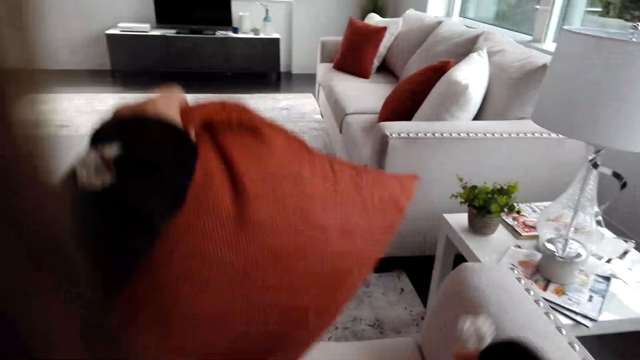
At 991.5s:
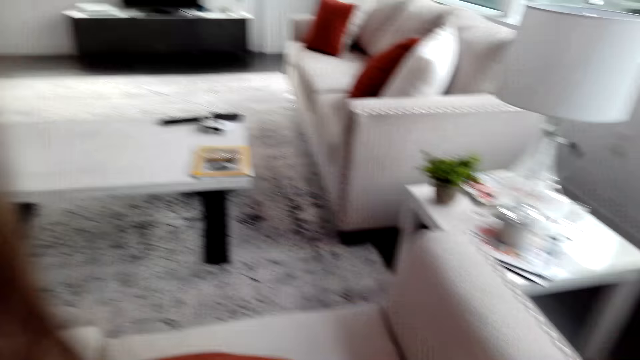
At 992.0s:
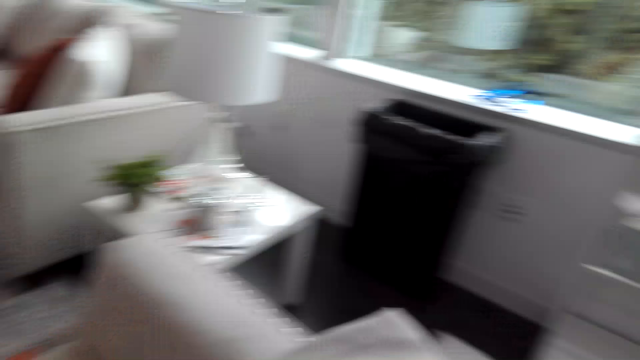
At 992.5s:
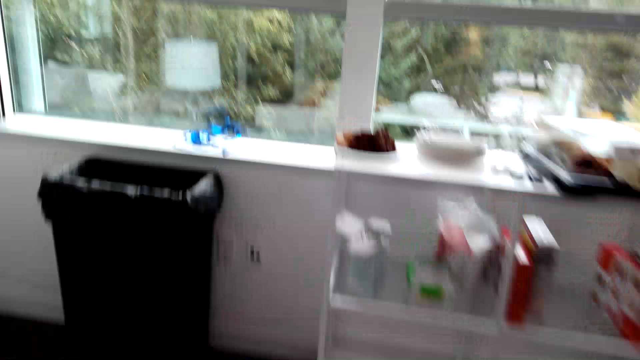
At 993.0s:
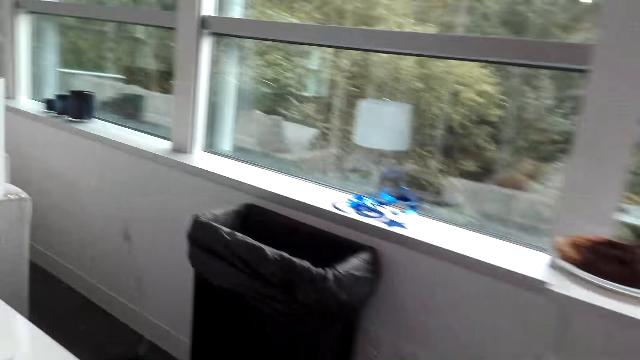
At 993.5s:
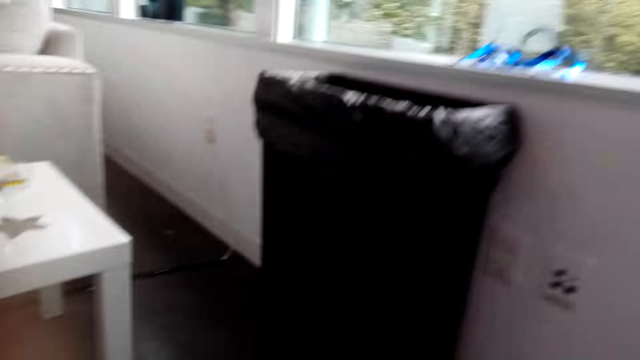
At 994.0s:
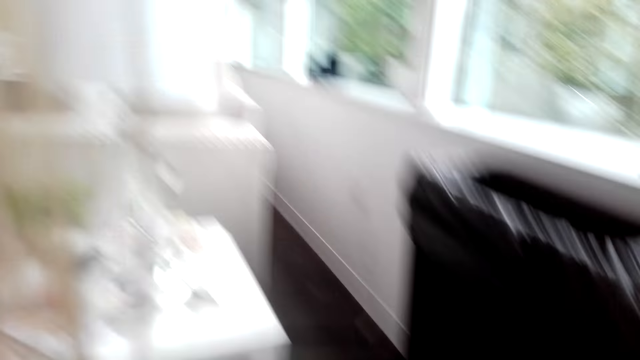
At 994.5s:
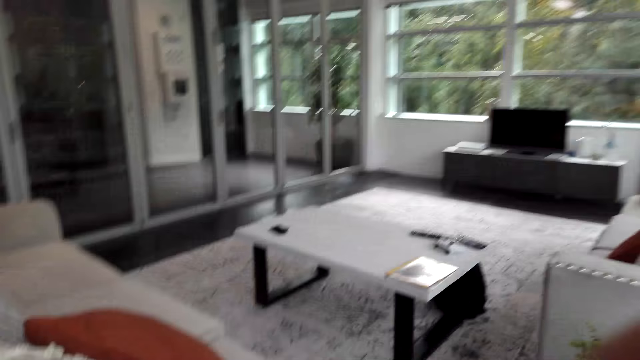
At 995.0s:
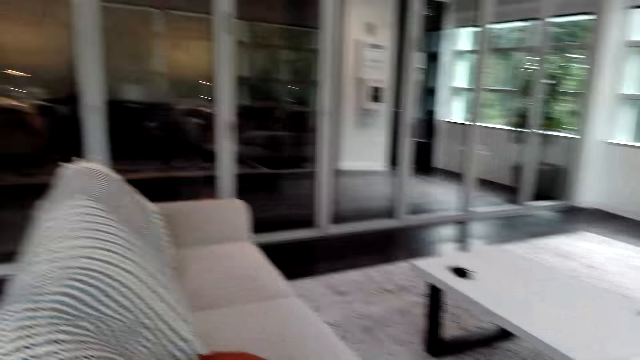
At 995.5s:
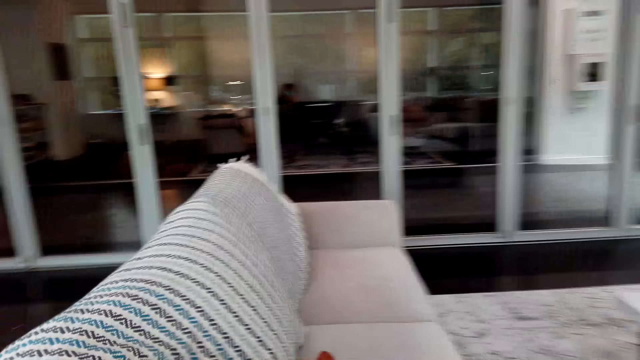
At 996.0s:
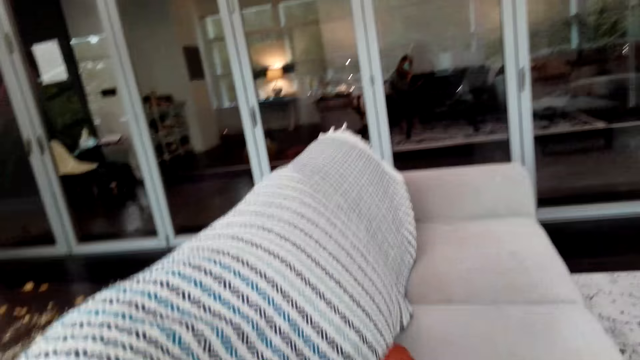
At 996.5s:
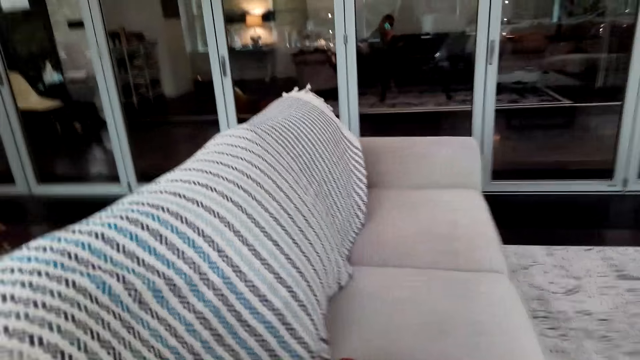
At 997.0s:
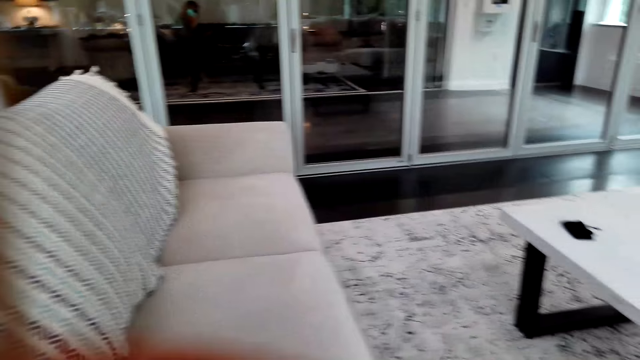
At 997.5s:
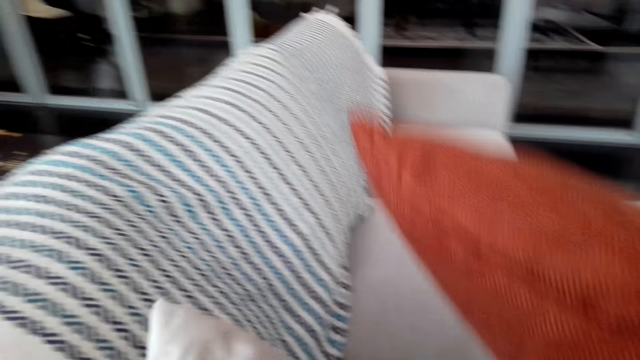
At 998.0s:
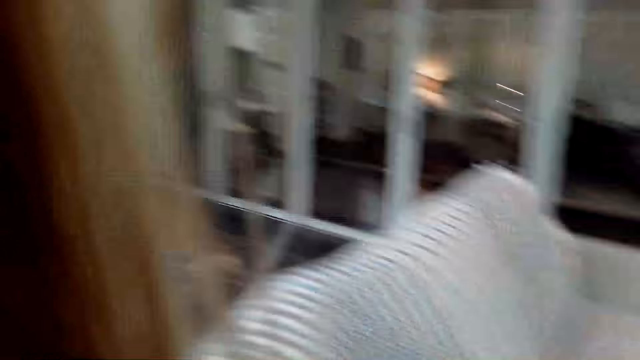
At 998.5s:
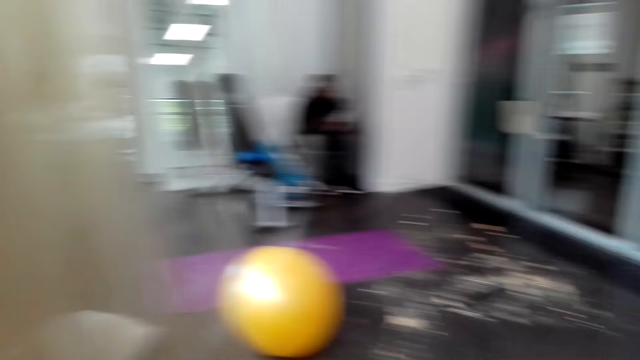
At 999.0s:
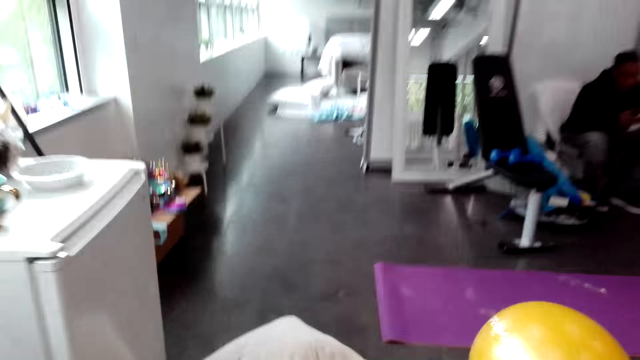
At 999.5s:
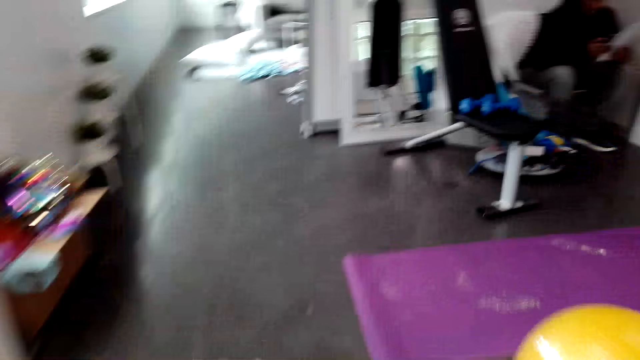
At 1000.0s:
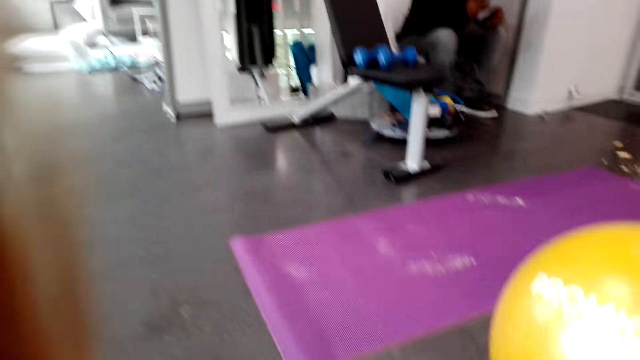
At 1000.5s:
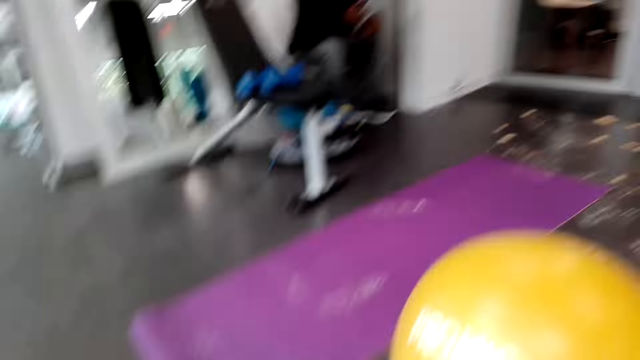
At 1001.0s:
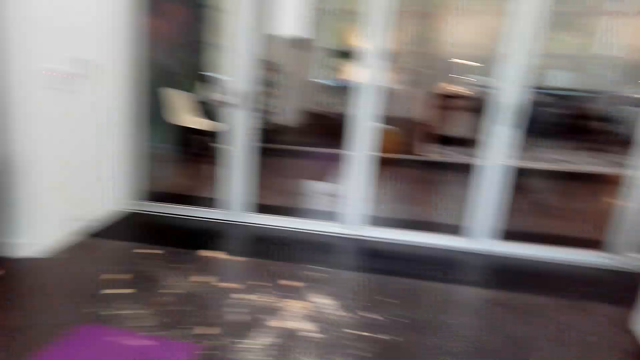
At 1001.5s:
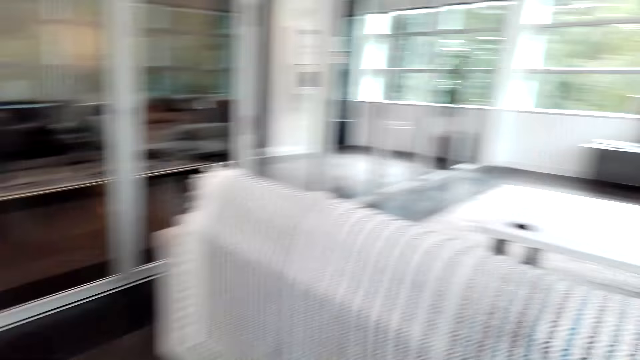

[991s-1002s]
The camera wearer adjusts the pillow. They lift a pillow and drop the pillow on the seat. They walk around. They collect a pillow. They place the pillow on the sofa. They look around the house. They walk around. They collect a pillow.

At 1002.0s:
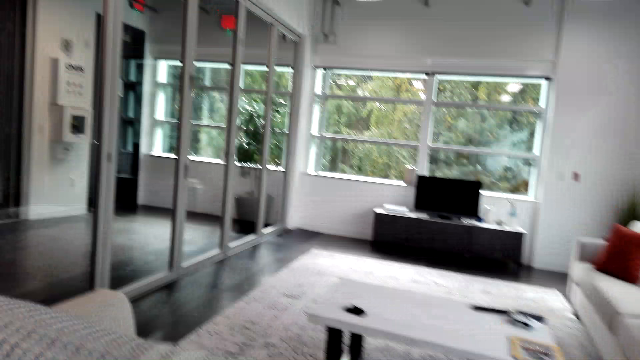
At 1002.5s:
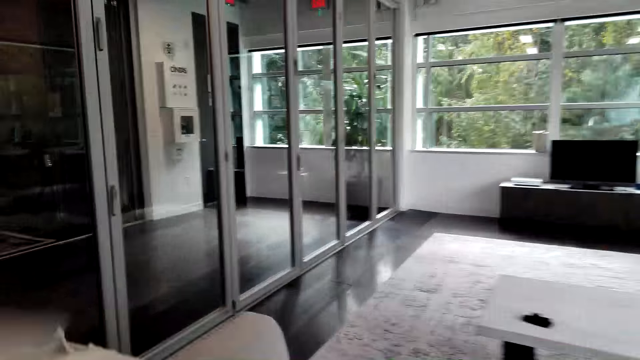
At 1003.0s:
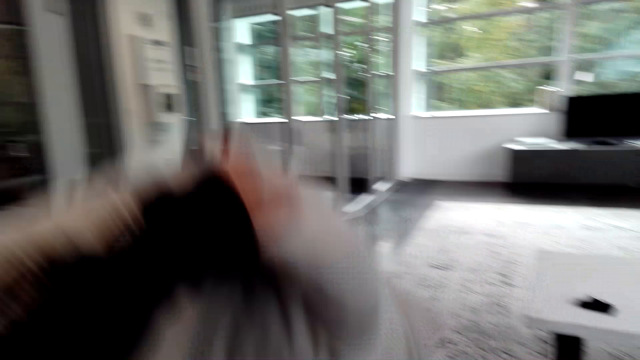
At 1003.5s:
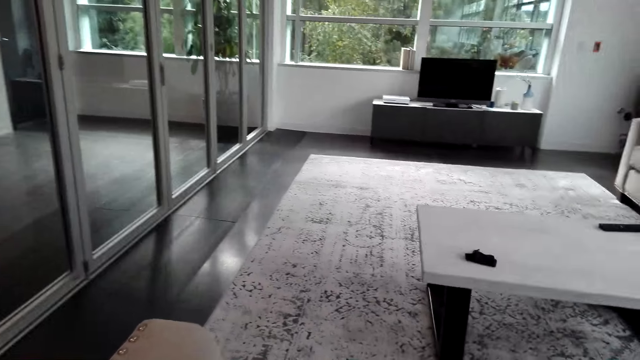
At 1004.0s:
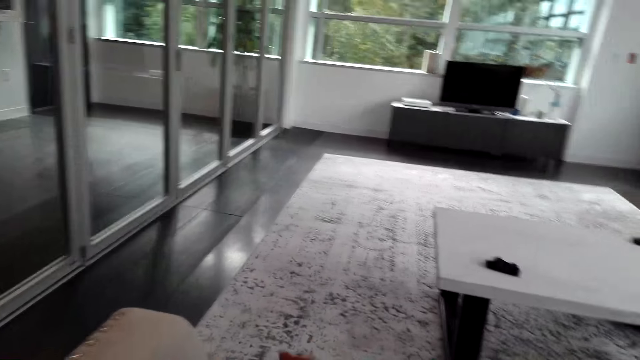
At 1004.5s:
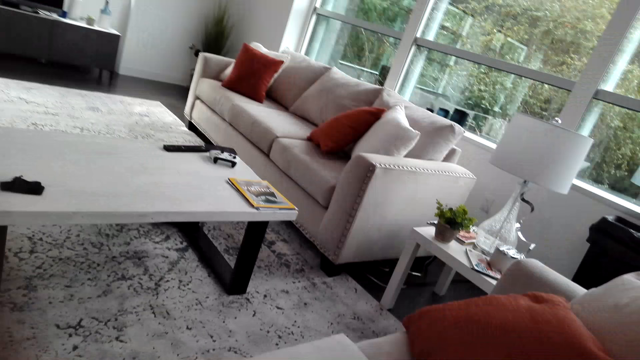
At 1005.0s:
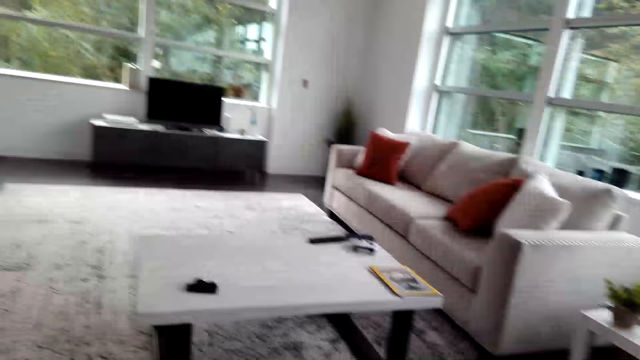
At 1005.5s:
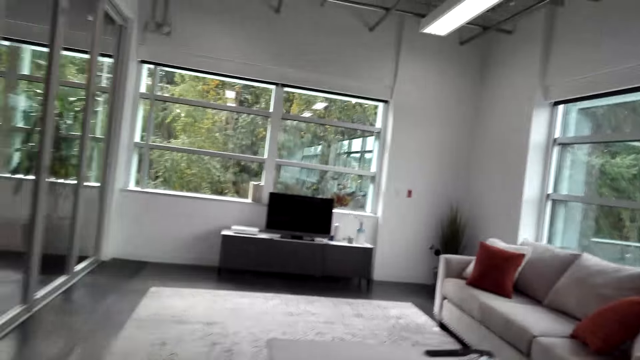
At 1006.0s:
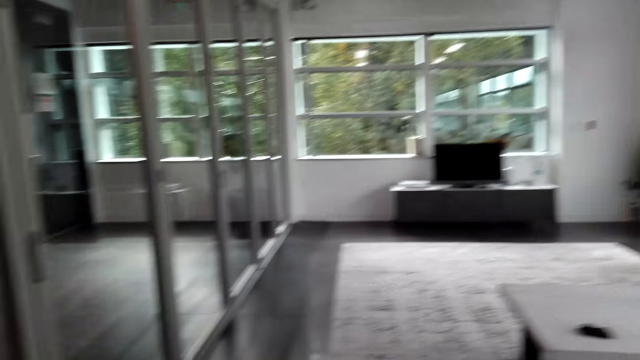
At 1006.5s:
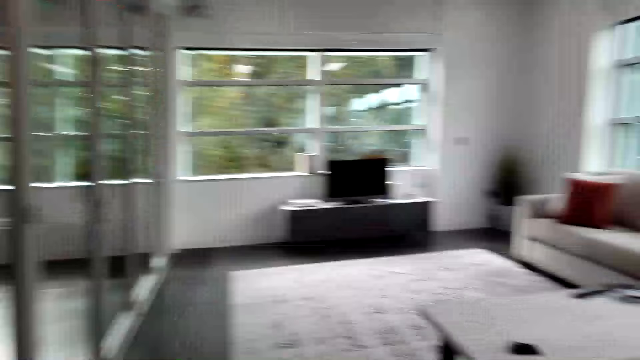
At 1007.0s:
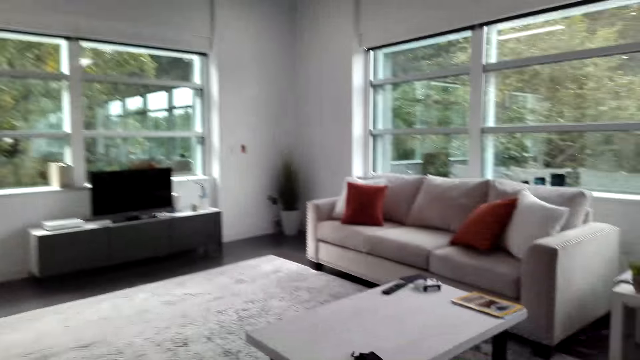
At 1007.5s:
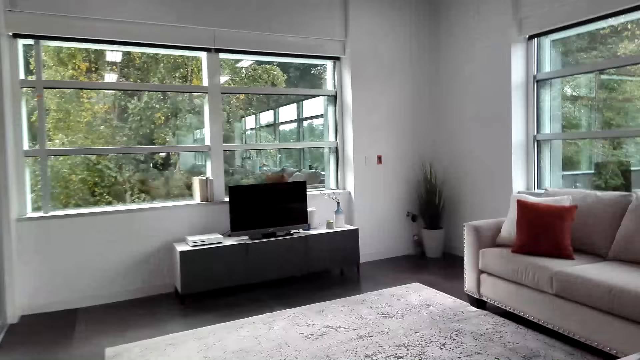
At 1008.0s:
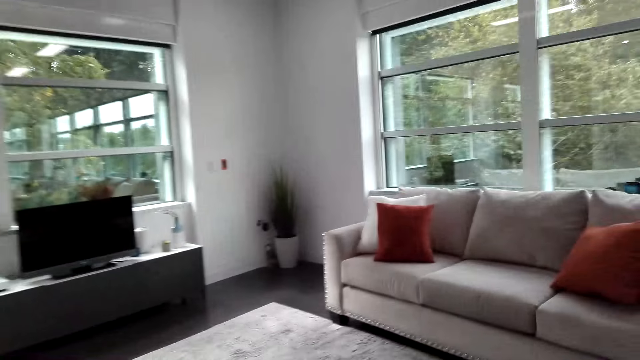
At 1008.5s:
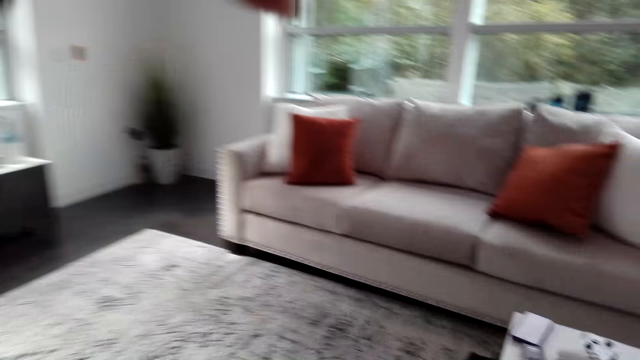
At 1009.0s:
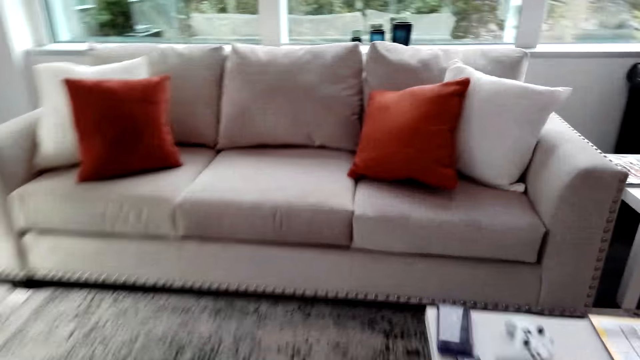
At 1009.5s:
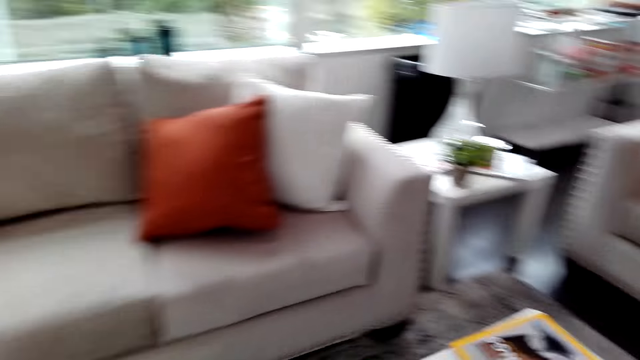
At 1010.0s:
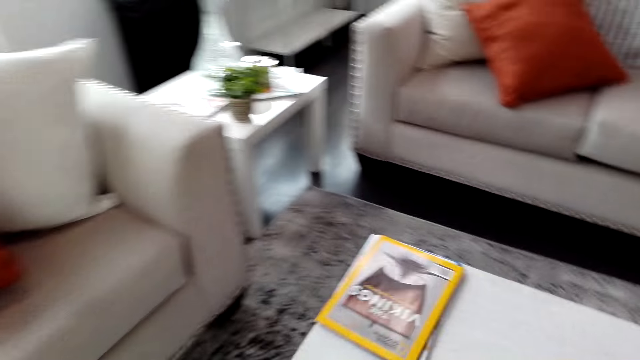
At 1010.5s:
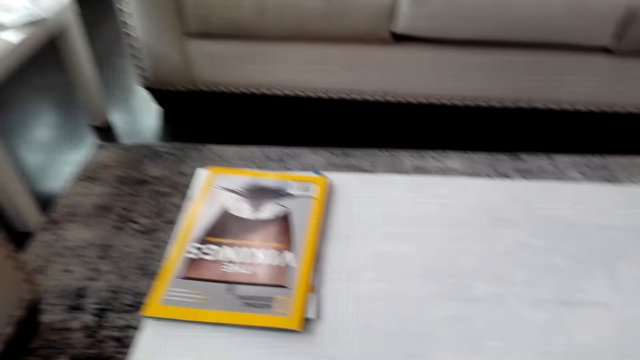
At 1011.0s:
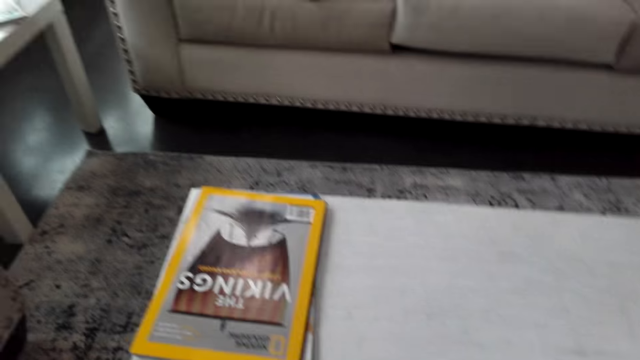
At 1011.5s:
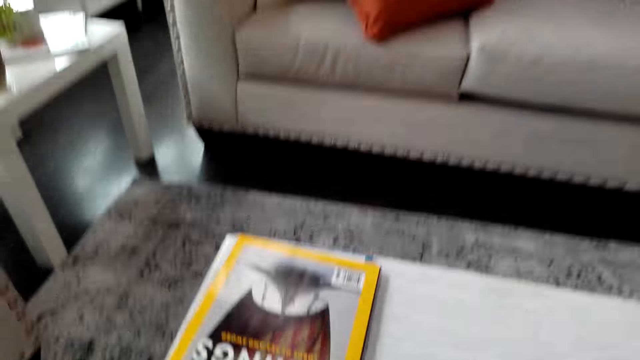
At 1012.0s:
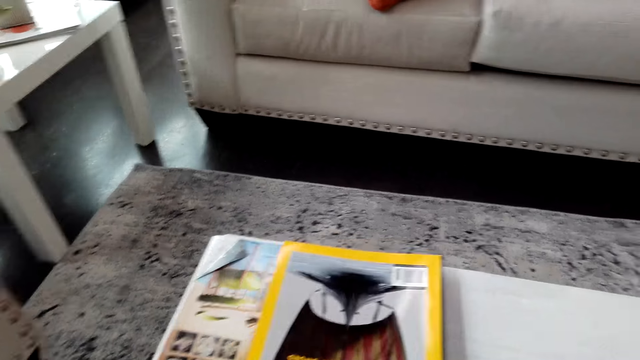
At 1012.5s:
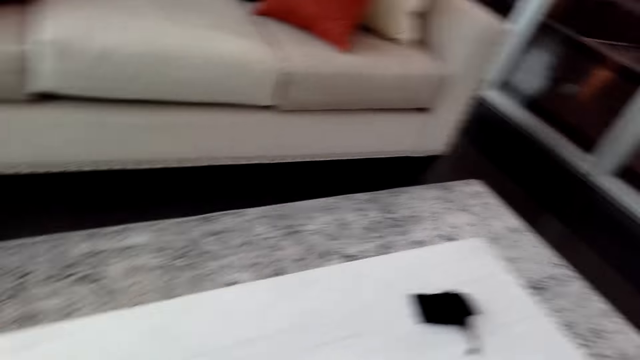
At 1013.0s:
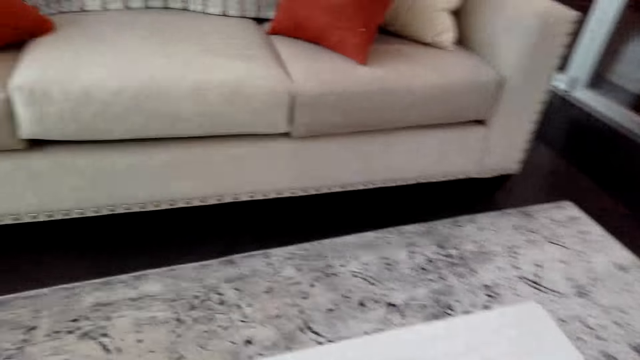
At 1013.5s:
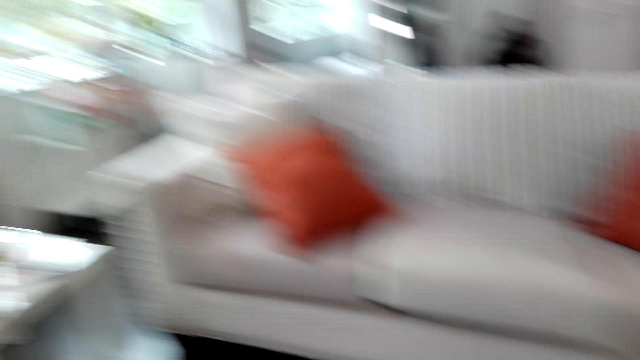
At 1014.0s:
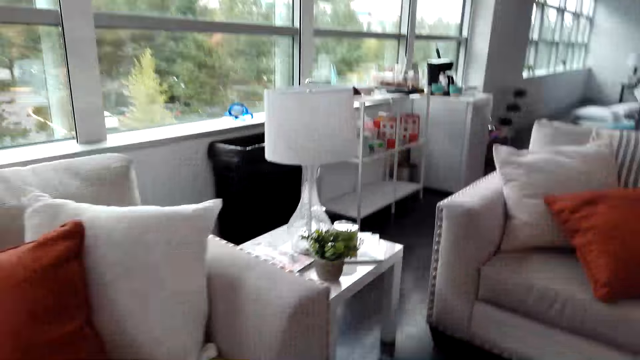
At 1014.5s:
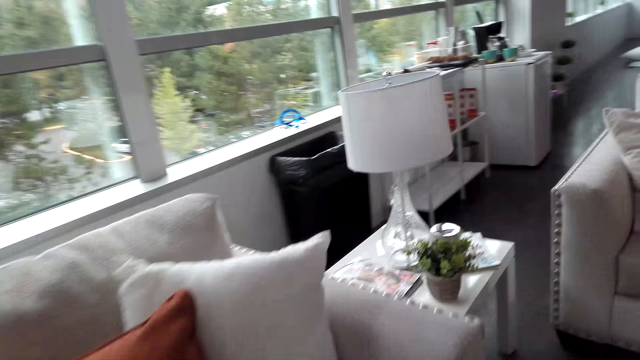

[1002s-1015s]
The camera wearer lifts a pillow and drops the pillow on the seat. They lift a pillow and drop the pillow on the seat. They look around. They walk around. They arrange the magazine. They touch the magazine. They walk around.
